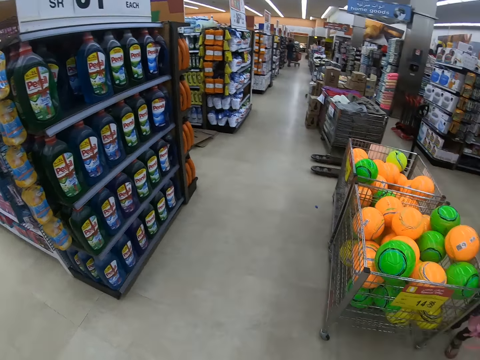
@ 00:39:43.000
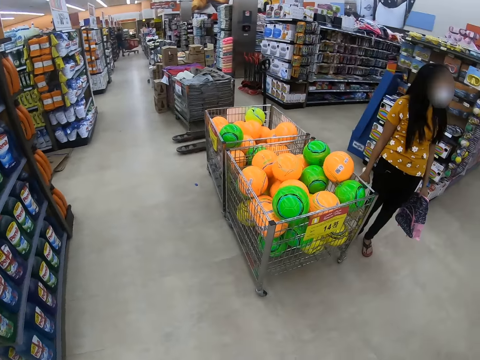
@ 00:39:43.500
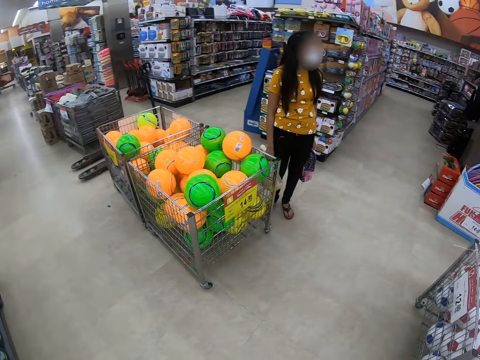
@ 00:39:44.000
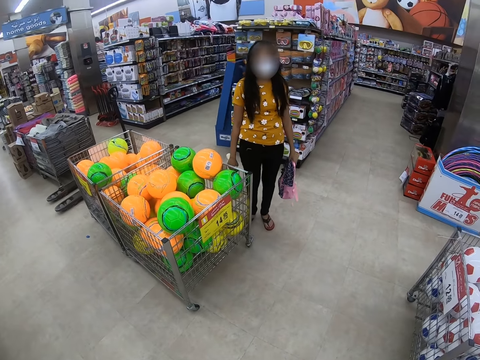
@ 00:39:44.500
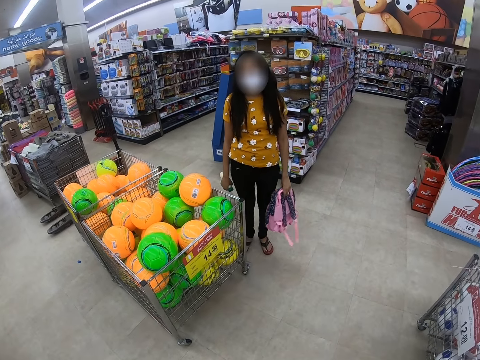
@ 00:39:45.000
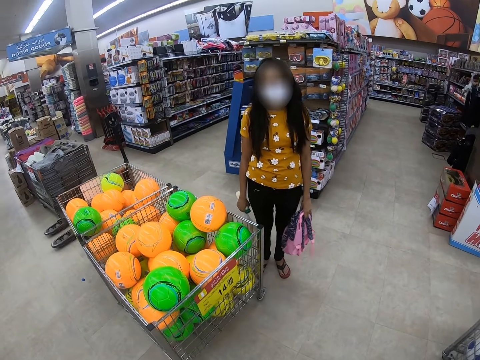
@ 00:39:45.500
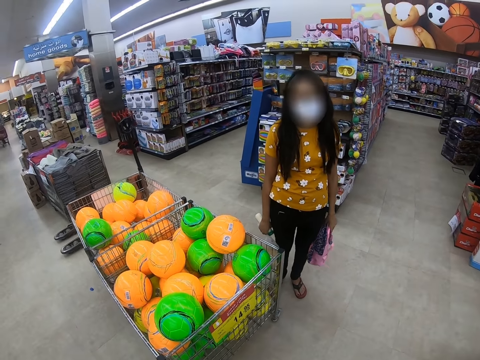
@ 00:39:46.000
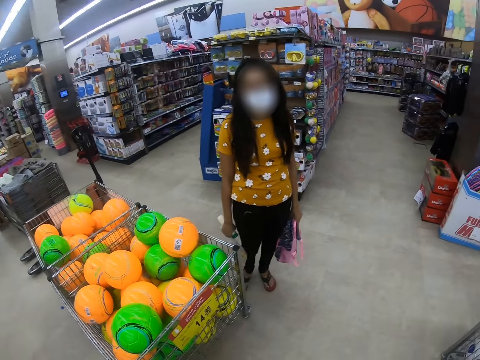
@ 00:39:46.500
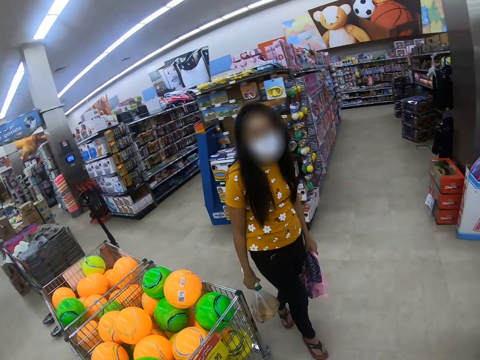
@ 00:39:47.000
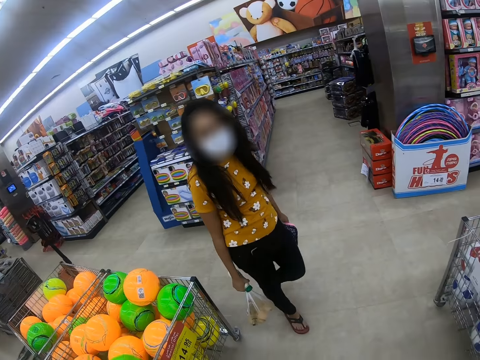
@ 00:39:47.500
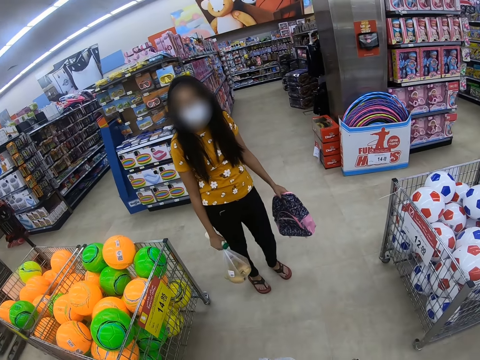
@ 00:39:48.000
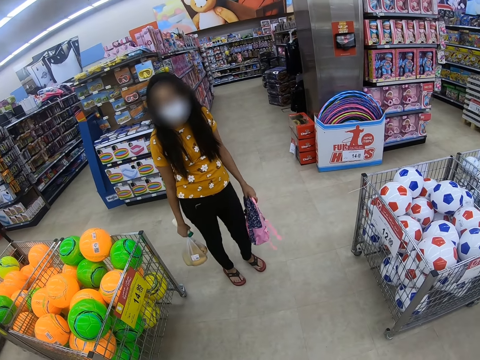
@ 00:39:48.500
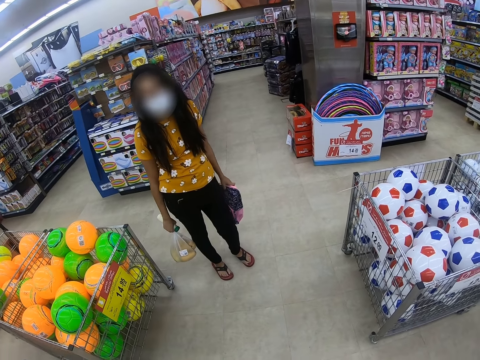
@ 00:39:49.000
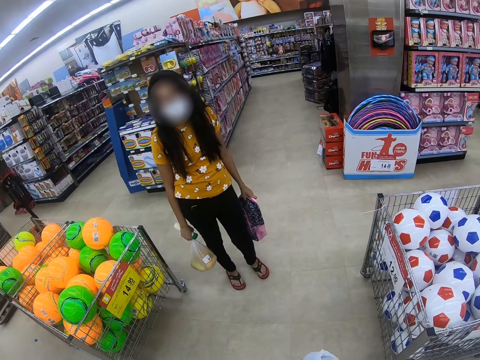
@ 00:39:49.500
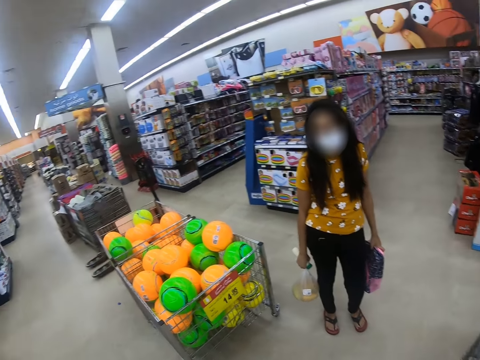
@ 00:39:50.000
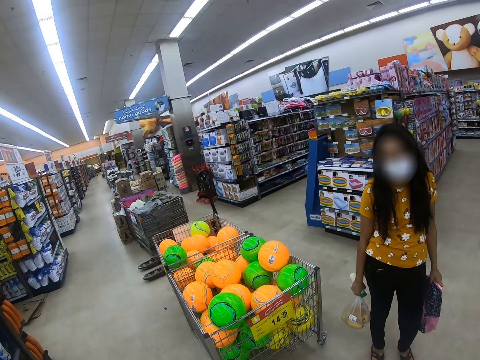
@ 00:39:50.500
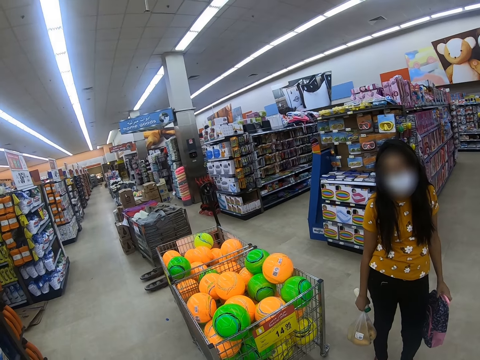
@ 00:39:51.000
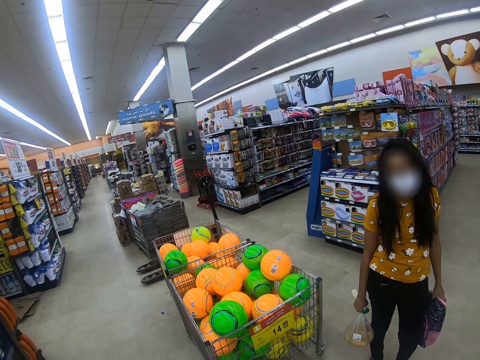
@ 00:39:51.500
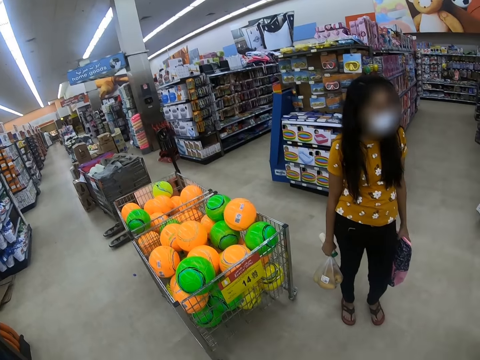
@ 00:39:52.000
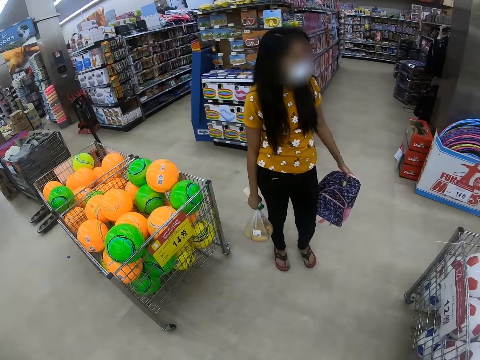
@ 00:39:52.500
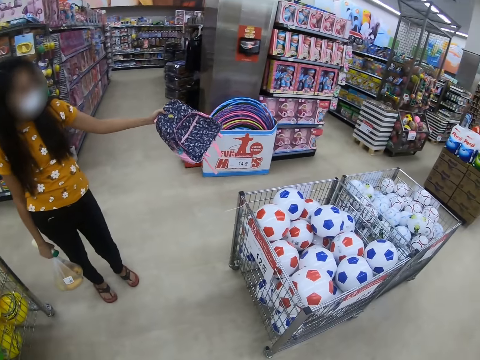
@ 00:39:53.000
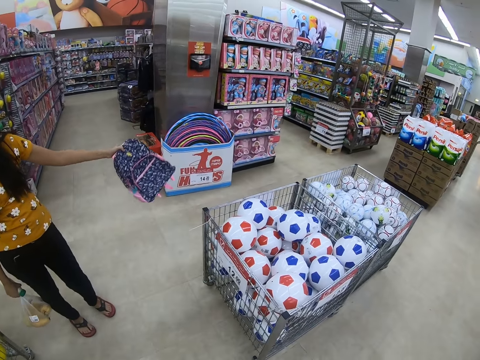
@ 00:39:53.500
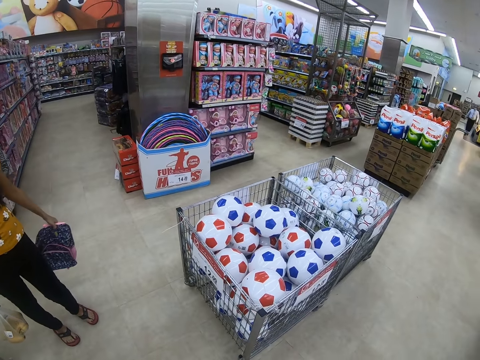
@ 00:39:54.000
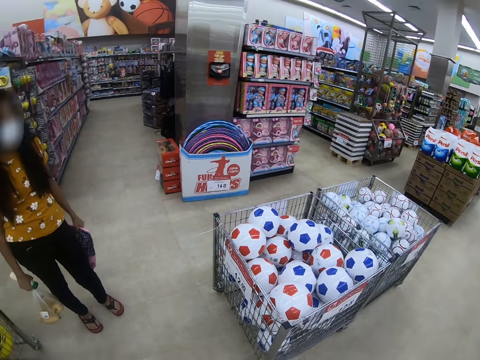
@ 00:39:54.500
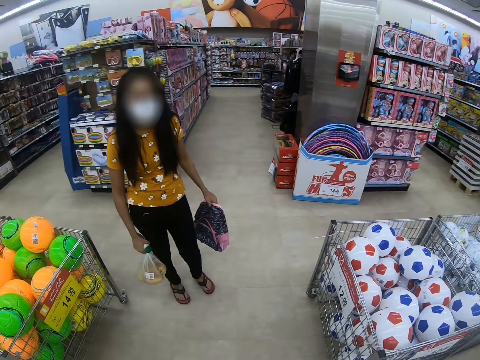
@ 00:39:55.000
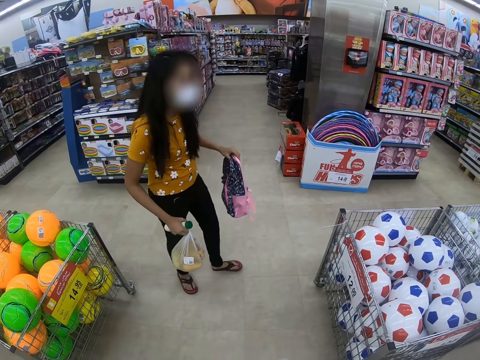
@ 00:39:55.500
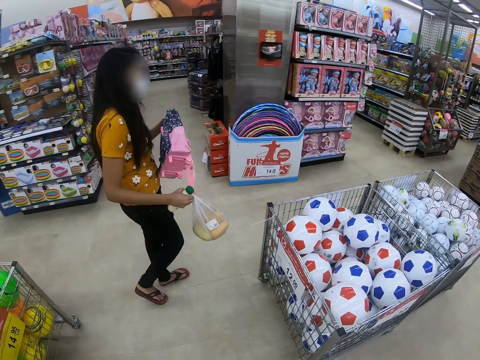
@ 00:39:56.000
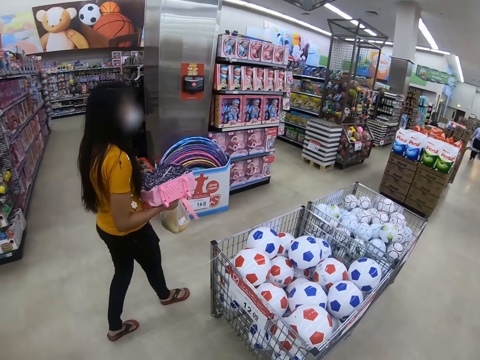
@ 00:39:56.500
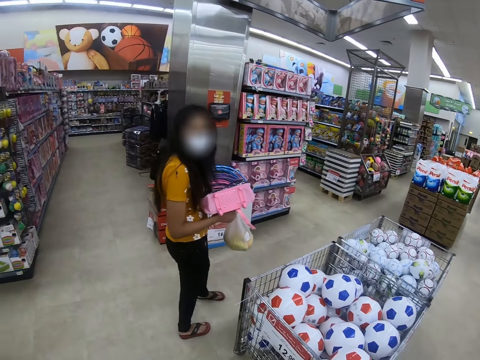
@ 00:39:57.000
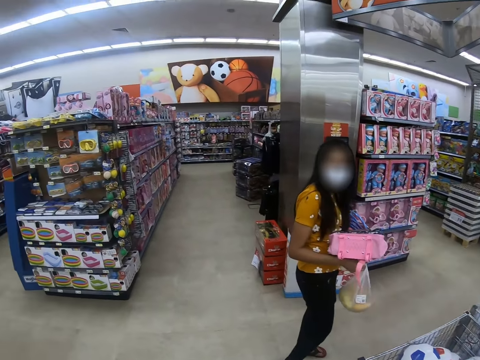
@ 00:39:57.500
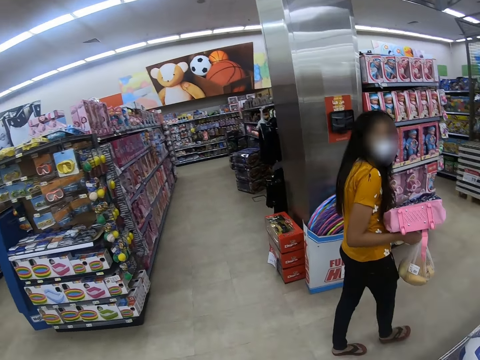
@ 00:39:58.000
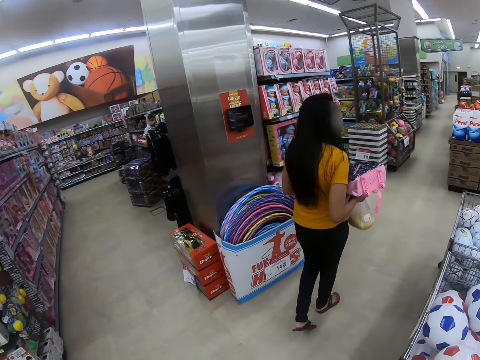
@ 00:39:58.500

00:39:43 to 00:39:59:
A person converses with the camera wearer. The person lifts the left hand. The camera wearer looks around. The person walks in a supermarket.

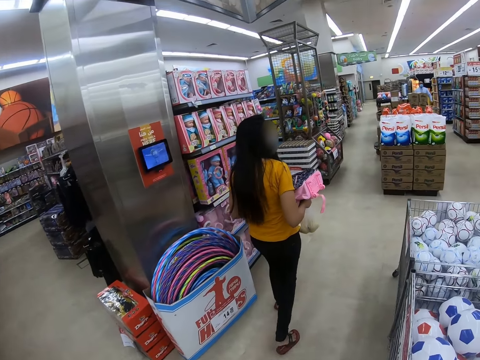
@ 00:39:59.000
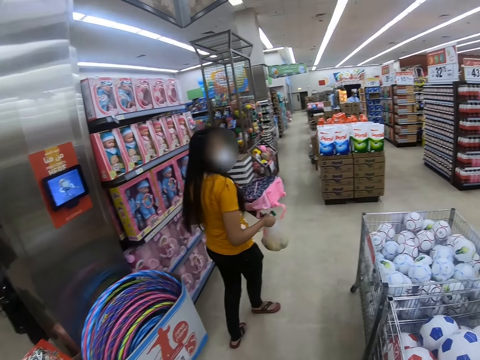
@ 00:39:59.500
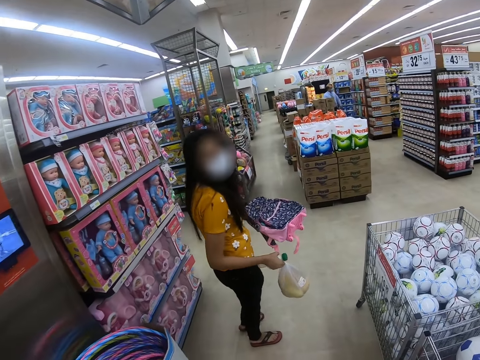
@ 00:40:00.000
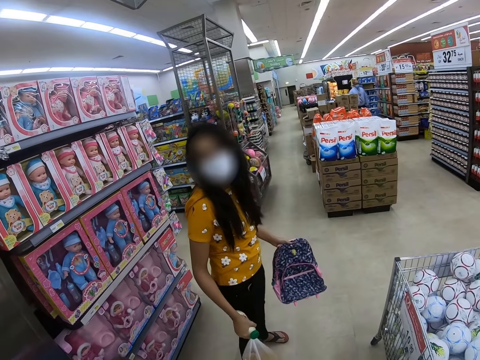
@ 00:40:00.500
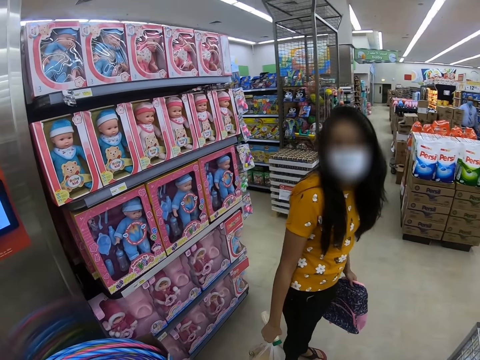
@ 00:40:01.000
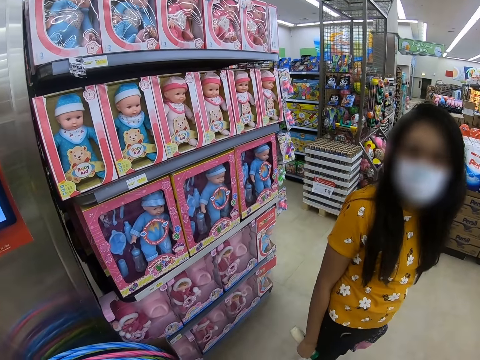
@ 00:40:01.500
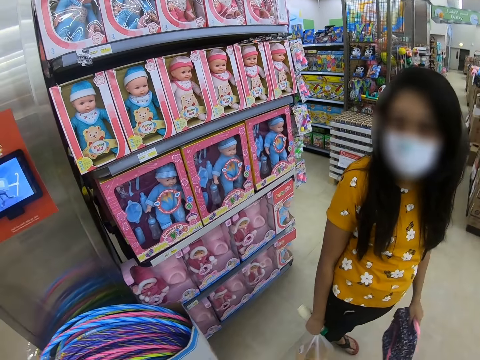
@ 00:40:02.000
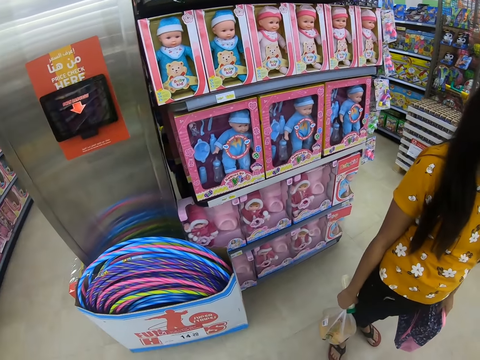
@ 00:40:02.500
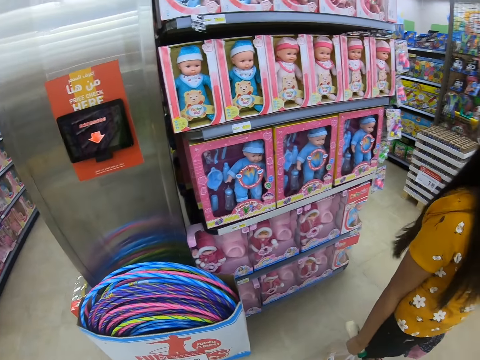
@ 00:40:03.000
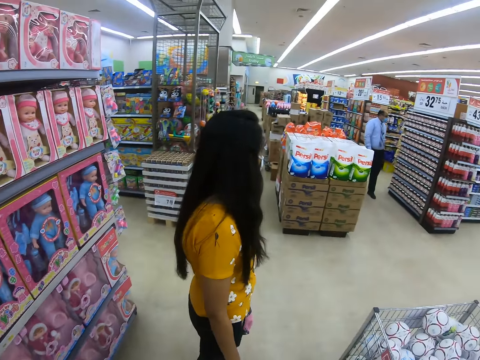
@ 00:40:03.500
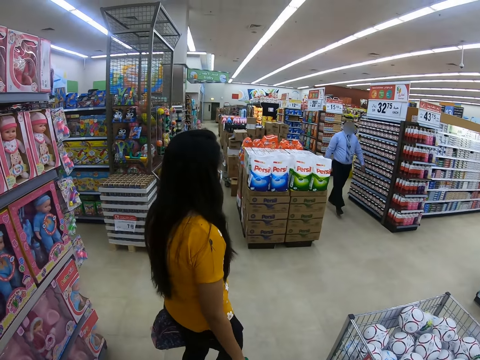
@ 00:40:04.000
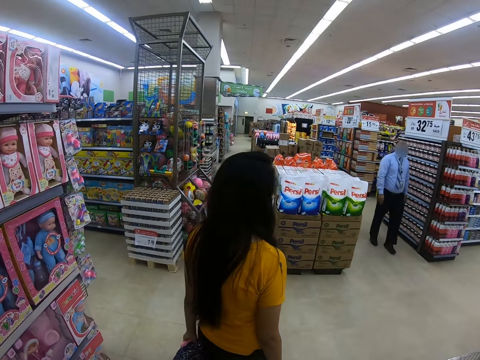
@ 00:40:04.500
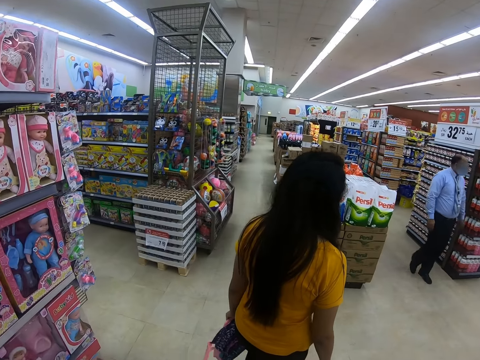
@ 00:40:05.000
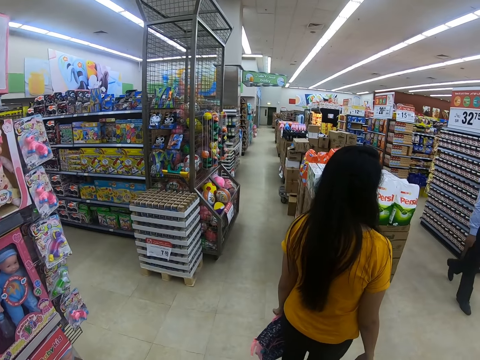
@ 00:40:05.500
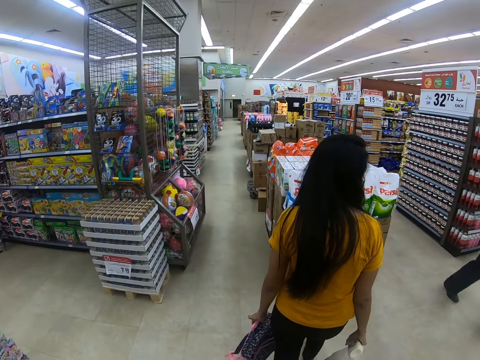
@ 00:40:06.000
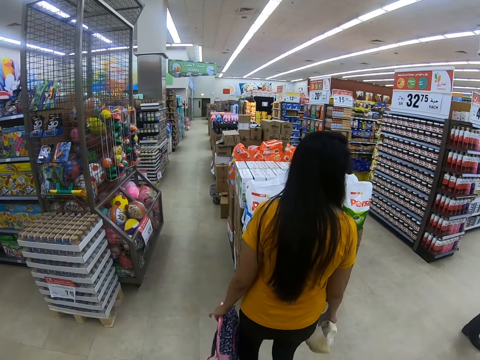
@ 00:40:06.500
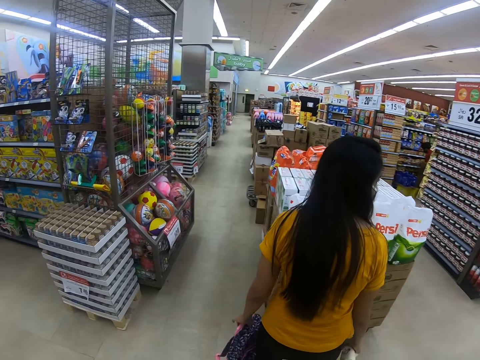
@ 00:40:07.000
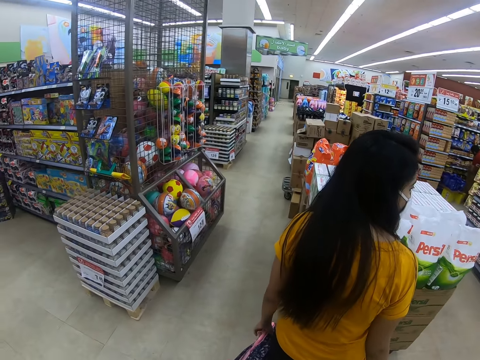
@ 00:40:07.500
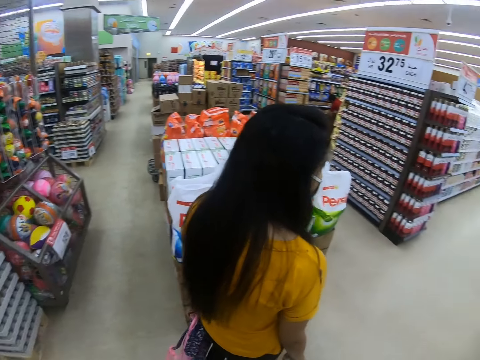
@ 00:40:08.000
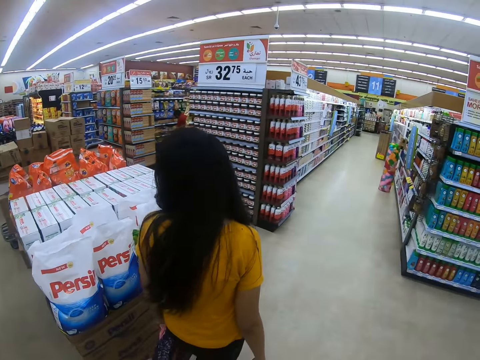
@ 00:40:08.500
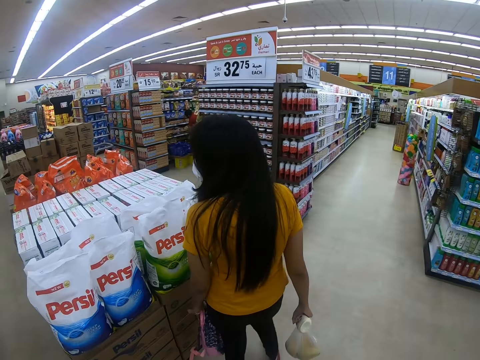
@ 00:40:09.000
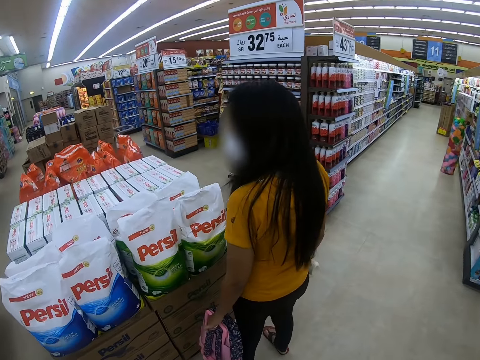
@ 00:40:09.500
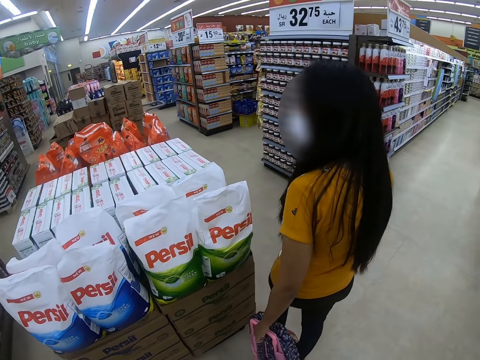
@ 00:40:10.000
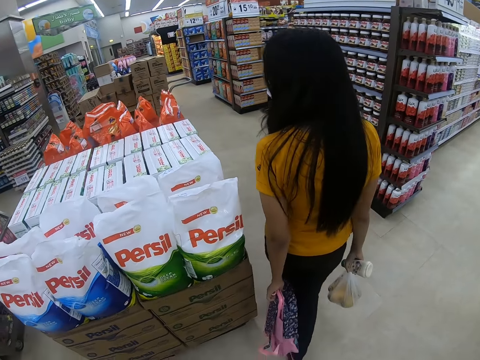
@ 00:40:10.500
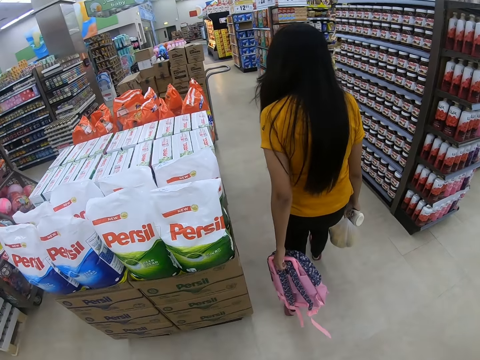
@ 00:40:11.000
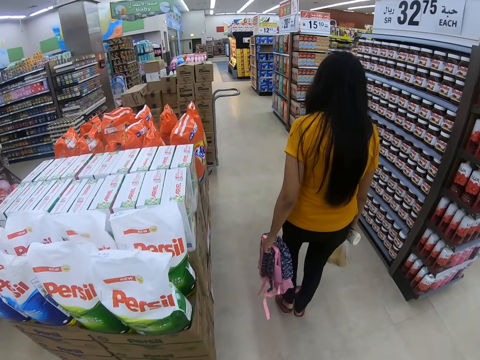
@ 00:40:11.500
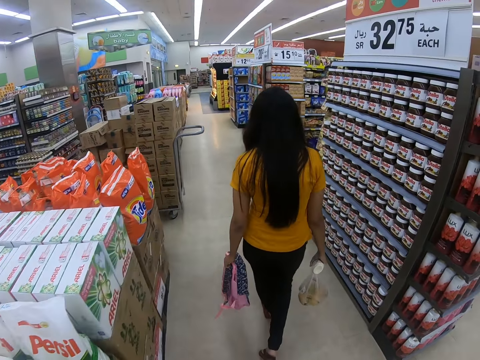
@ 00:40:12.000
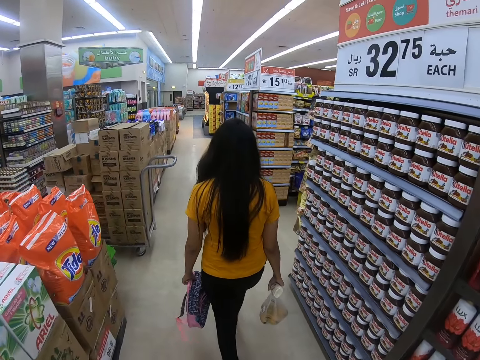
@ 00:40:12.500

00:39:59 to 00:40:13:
A person converses with the camera wearer. The person walks in a supermarket. The person looks around and walks in the supermarket.
